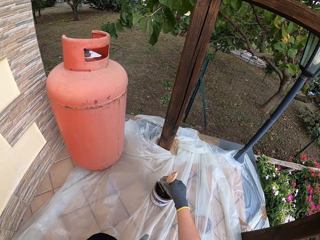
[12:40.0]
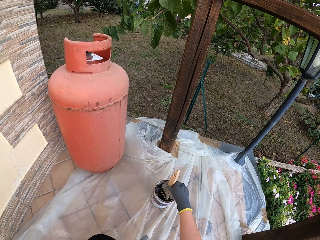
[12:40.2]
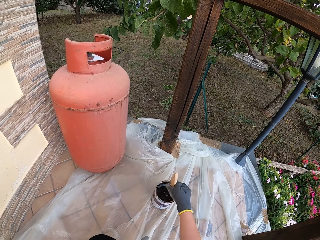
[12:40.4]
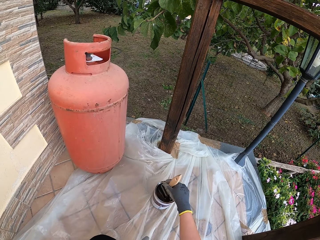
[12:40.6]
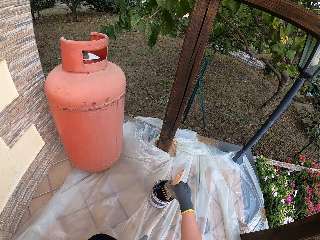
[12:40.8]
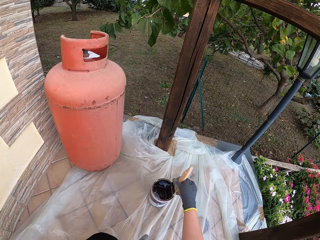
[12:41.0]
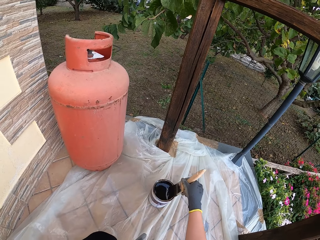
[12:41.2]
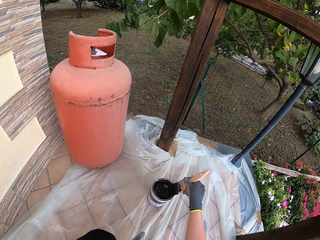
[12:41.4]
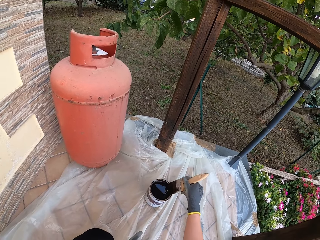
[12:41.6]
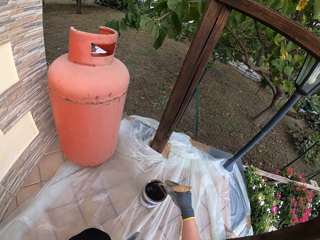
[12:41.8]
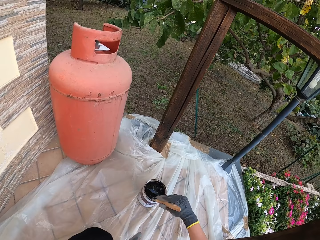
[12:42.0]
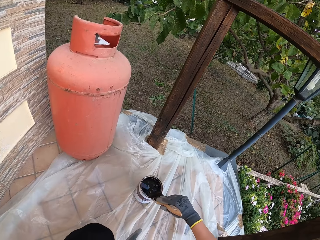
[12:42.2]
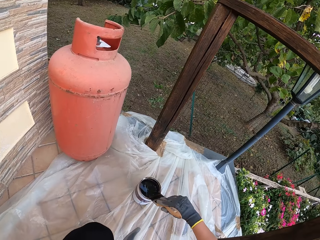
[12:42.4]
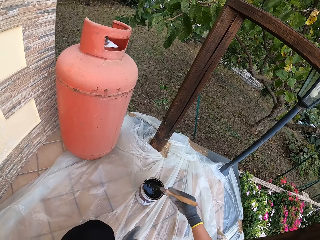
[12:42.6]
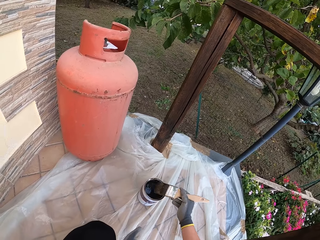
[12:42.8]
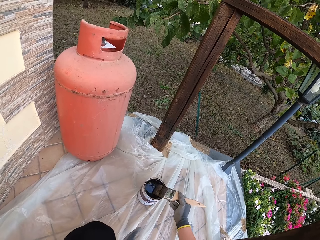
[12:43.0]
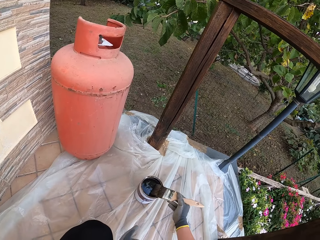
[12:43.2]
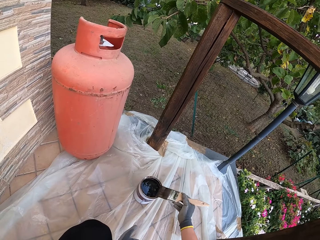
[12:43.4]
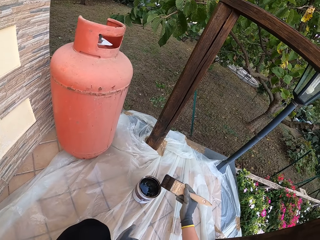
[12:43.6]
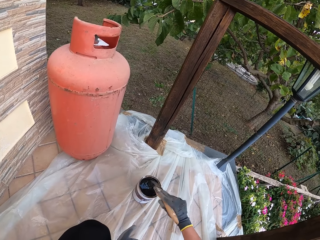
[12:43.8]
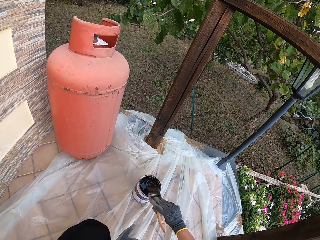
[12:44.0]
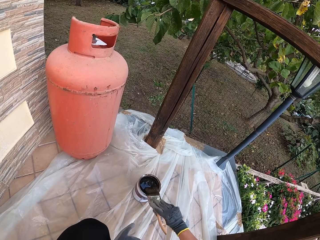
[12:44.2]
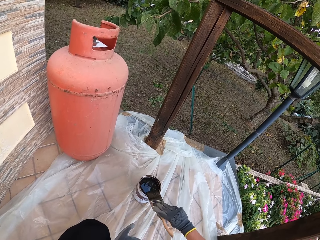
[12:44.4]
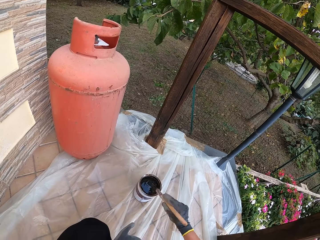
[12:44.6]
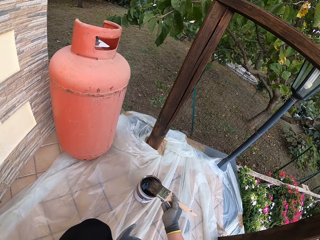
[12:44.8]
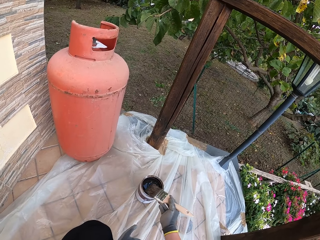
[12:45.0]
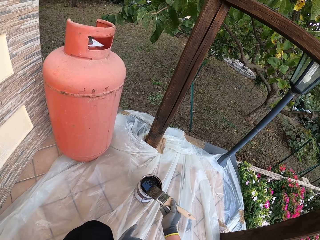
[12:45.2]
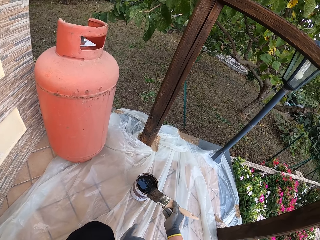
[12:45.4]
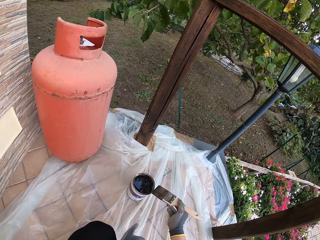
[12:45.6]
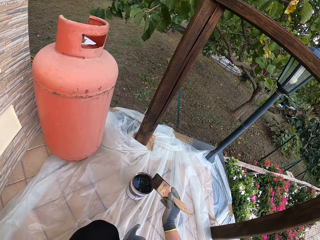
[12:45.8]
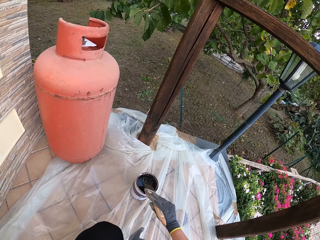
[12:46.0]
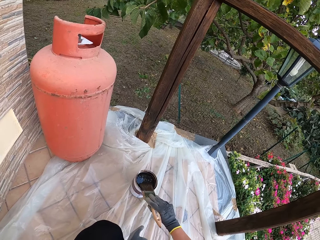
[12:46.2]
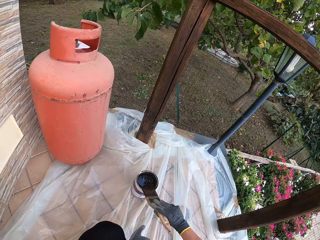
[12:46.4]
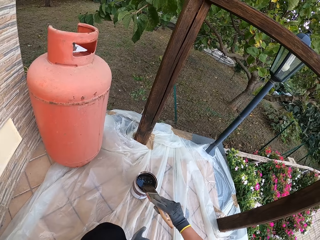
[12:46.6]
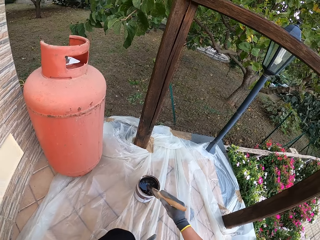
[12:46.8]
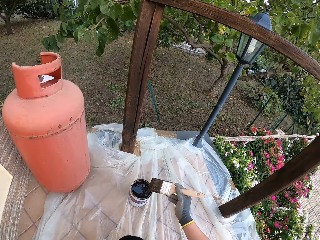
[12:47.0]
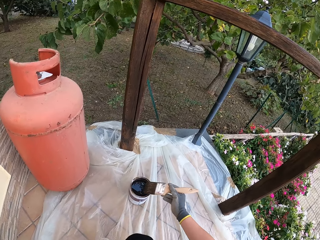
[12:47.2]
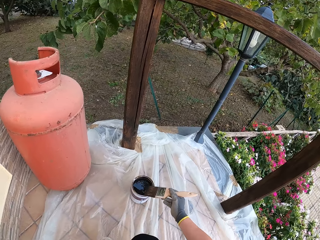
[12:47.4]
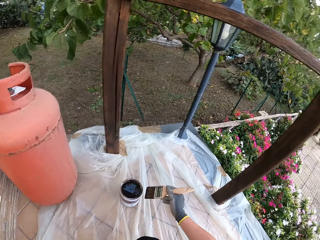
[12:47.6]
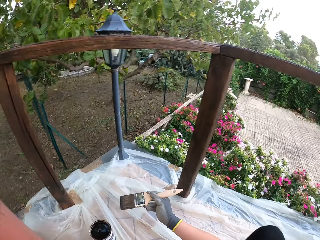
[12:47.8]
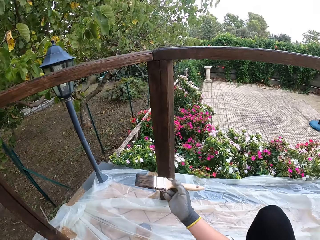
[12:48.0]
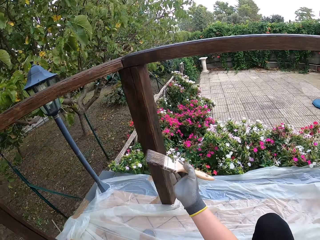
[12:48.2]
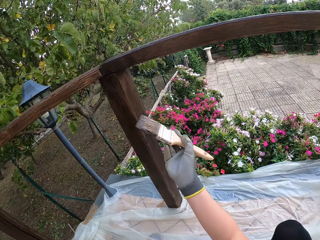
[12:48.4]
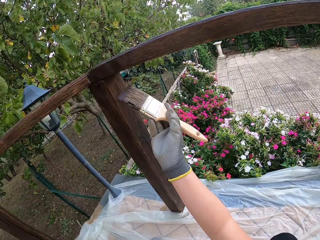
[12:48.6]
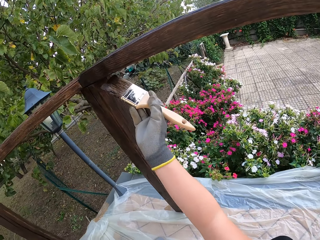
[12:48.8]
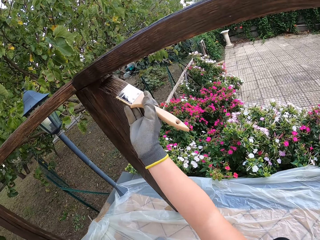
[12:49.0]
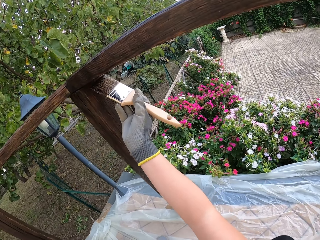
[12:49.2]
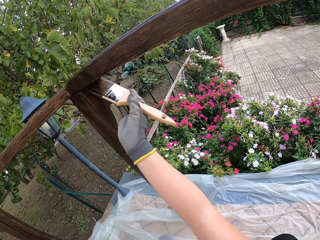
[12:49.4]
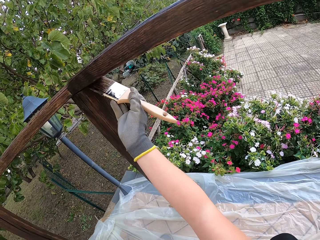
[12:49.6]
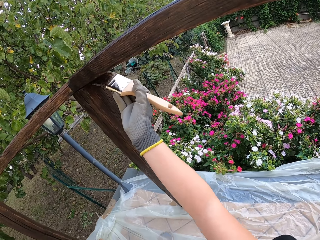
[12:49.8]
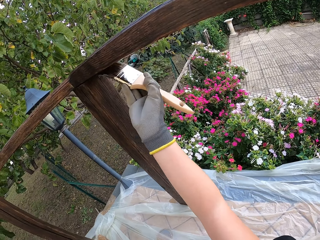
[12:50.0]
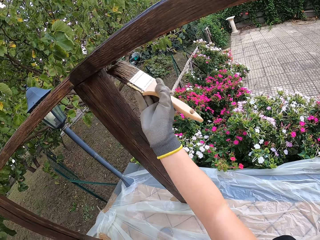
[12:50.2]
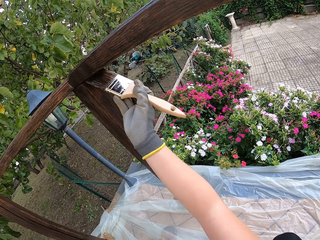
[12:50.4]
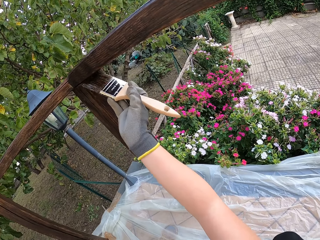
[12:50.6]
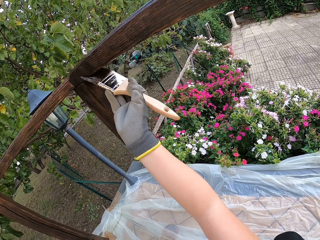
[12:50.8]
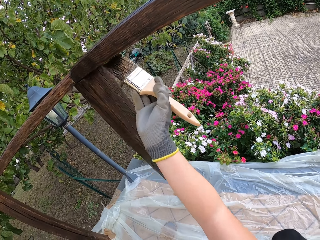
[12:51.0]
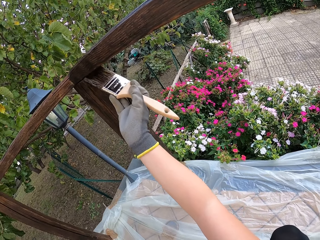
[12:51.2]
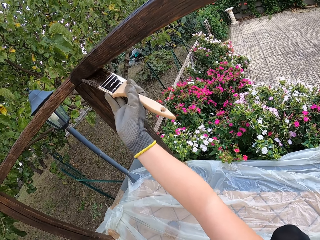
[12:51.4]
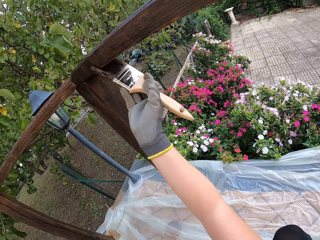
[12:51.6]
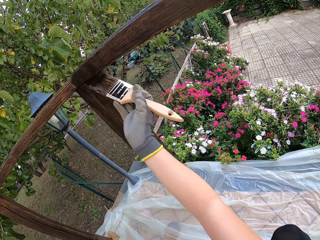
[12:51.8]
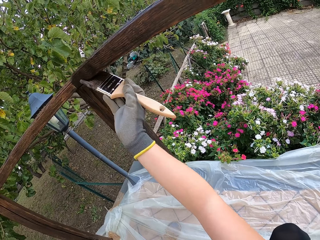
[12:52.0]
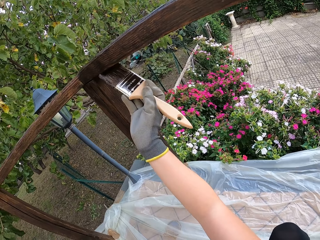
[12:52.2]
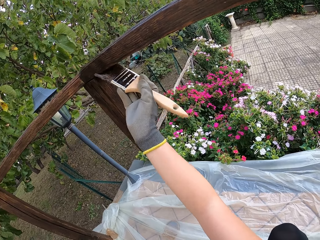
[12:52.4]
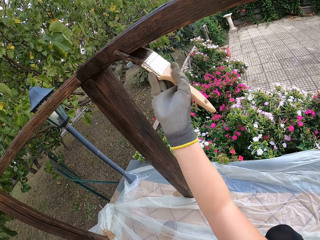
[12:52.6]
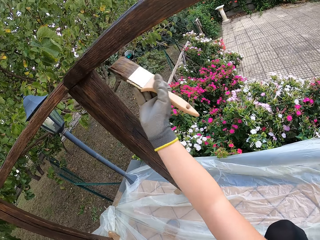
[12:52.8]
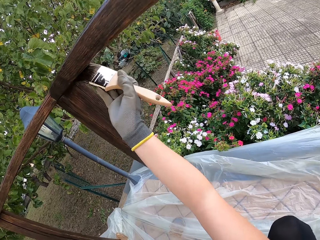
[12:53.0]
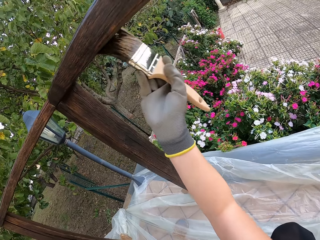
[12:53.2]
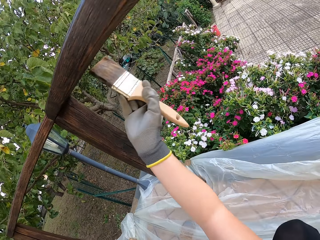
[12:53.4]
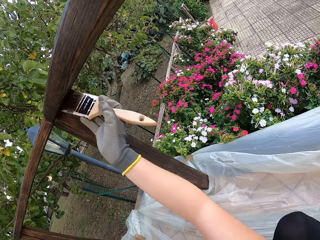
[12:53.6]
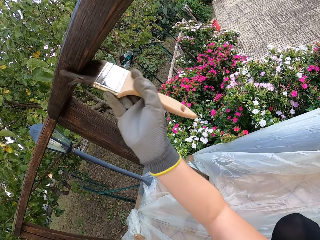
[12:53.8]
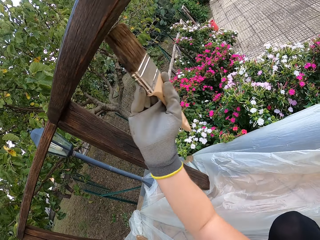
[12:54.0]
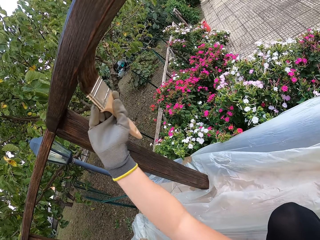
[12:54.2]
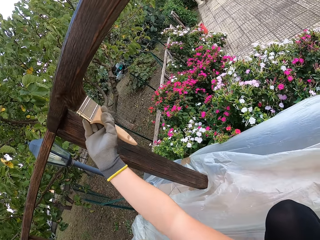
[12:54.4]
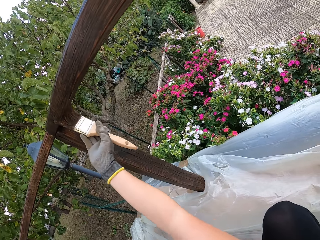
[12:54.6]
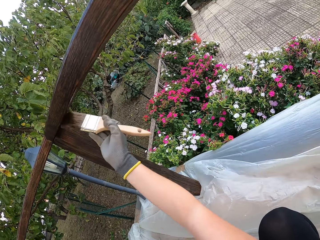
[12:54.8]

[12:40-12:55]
The camera wearer stirs the paint. They clean the paint brush on the edge of the paint can. They lift the paint brush from the paint can on the ground. They apply paint to a lower part of the wooden top rail with the paint brush.

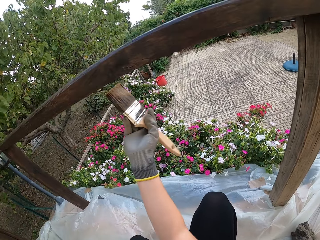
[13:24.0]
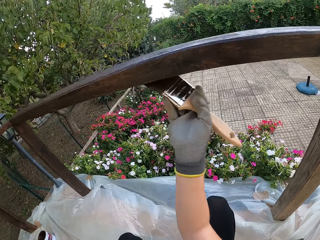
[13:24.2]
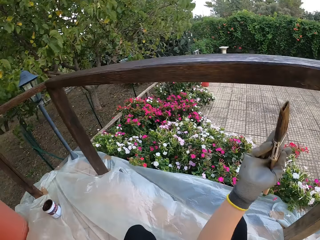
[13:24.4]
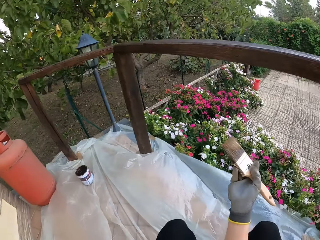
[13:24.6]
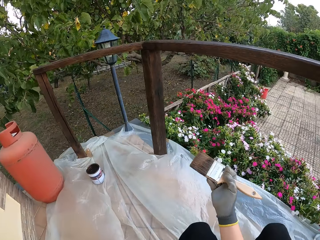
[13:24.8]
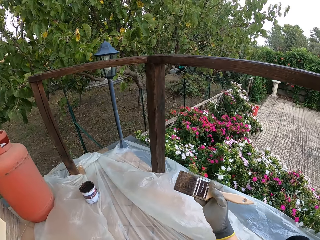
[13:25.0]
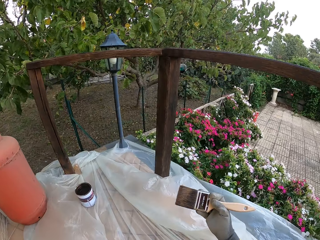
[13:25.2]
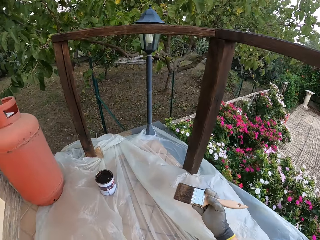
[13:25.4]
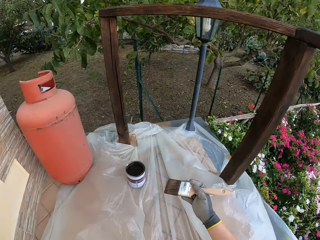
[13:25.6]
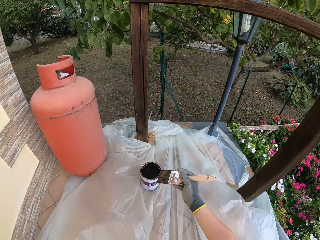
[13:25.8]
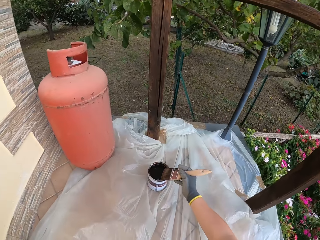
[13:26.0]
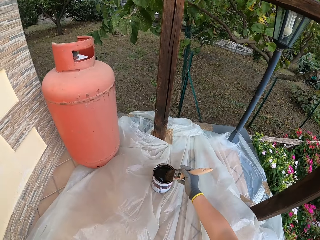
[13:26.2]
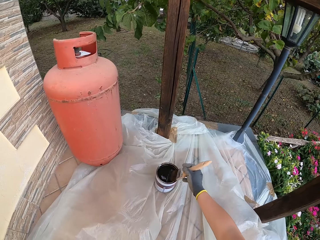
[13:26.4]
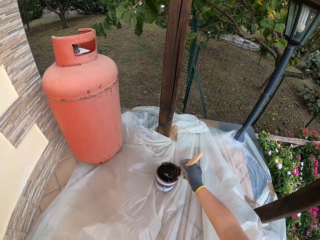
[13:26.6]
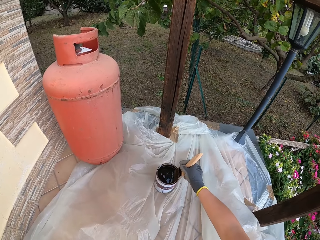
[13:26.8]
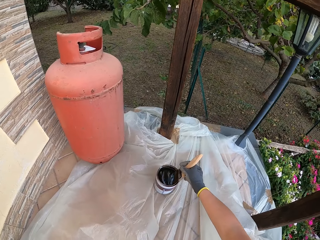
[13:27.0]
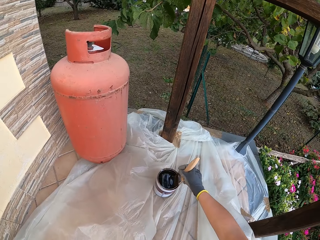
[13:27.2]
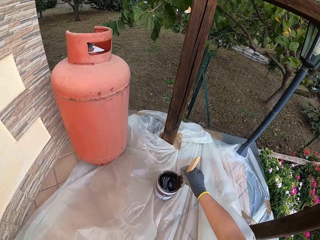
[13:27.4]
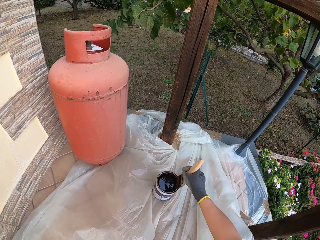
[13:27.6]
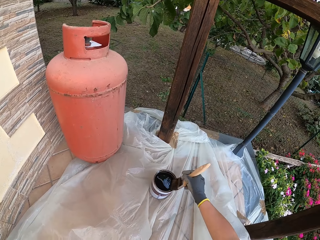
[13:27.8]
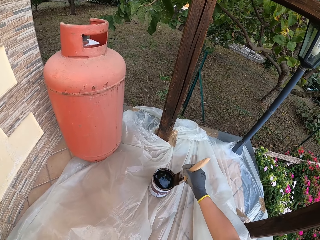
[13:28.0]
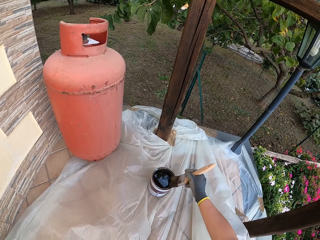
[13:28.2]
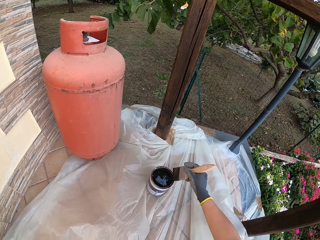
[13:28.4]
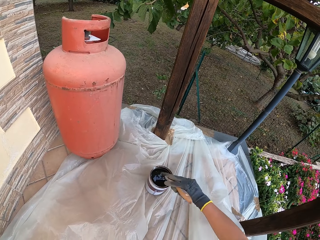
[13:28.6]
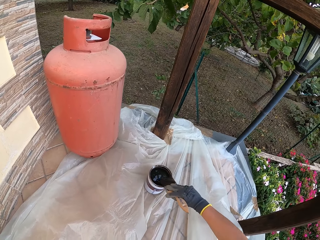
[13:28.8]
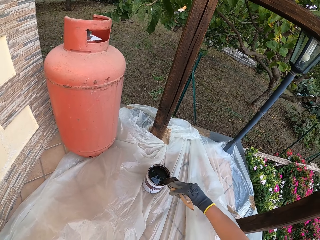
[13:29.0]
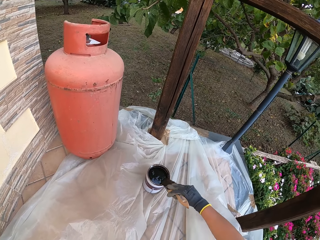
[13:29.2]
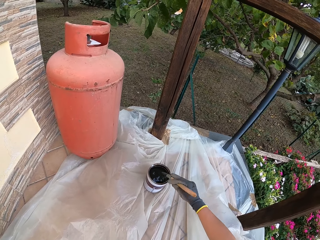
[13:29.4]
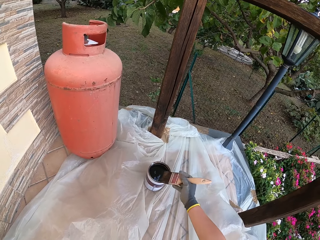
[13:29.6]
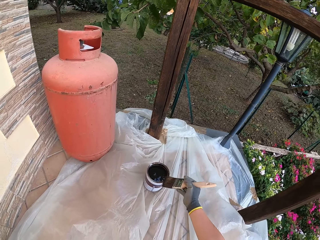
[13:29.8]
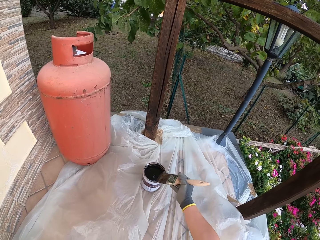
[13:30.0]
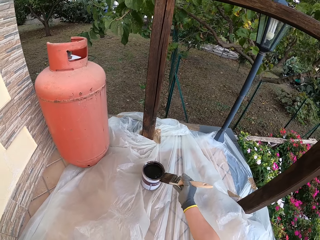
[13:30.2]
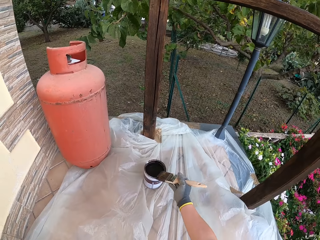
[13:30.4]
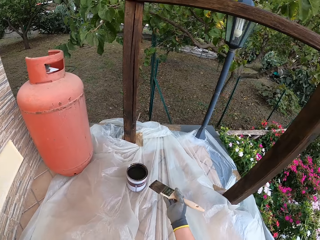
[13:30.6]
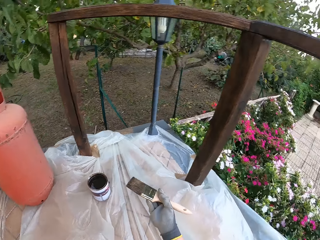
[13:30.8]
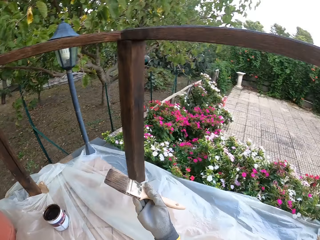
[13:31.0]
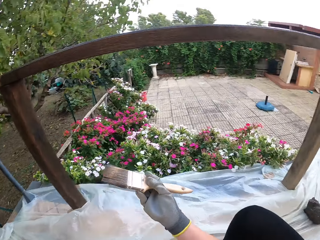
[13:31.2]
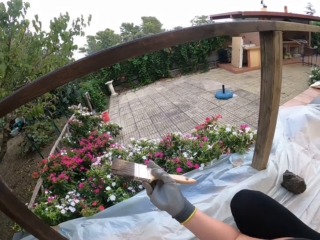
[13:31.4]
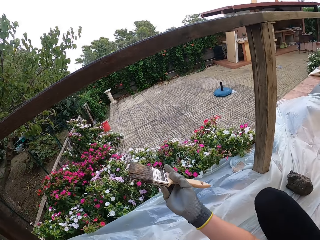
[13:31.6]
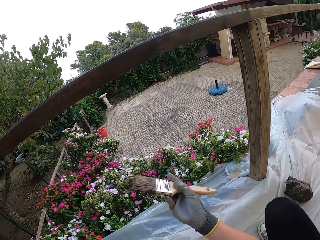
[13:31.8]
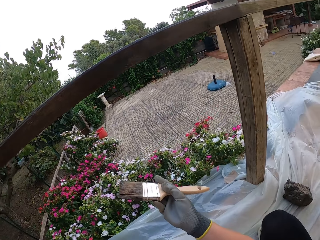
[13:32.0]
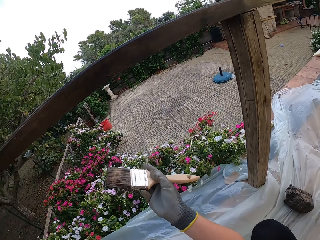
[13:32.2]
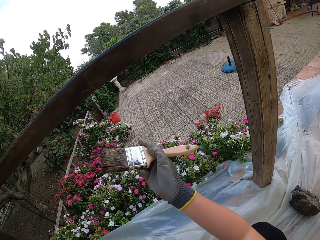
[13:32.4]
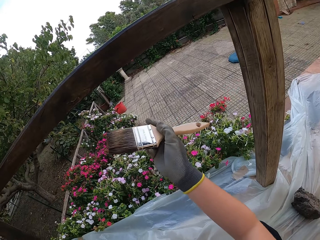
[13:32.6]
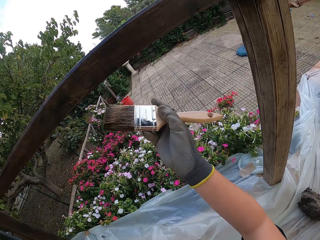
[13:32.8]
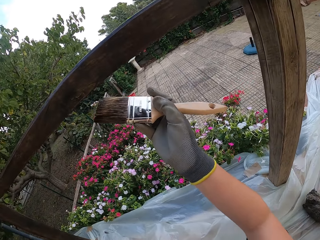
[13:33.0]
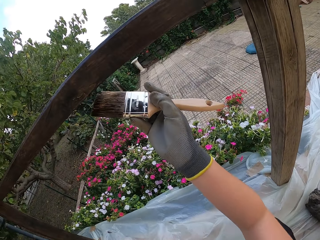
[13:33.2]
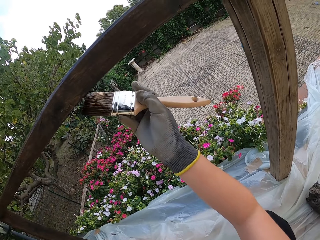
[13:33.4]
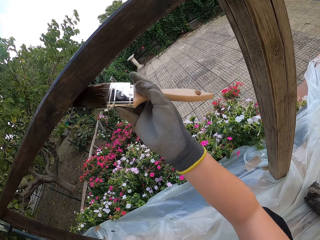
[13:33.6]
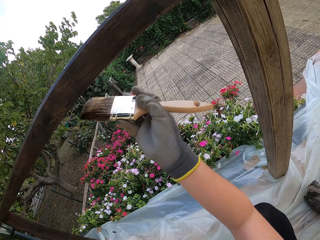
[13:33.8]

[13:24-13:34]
The camera wearer moves close to the paint can. They dip the paint brush into the paint can on the ground. They swirl the paint in the paint can with the paint brush. They clean the paint brush on the edge of the paint can. They lift the paint brush from the paint can on the ground. They move close to the wood rail.
